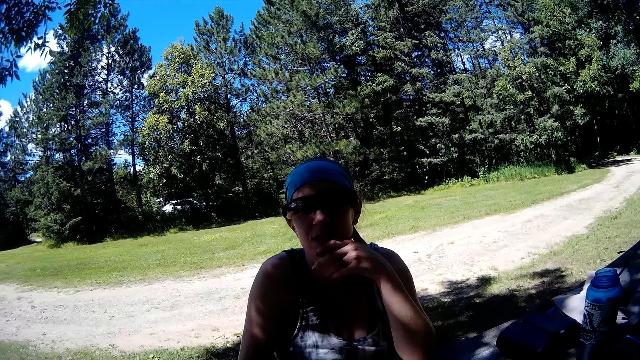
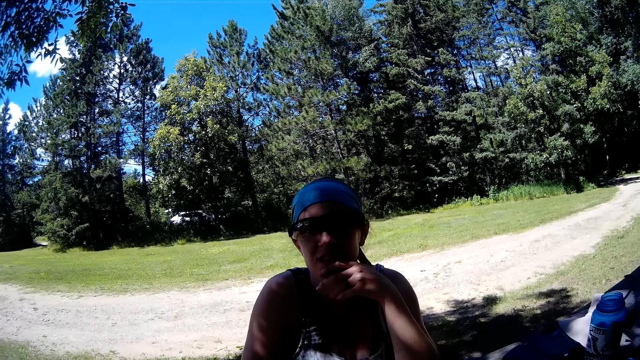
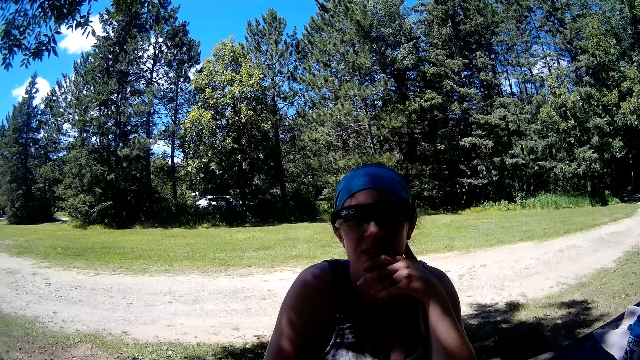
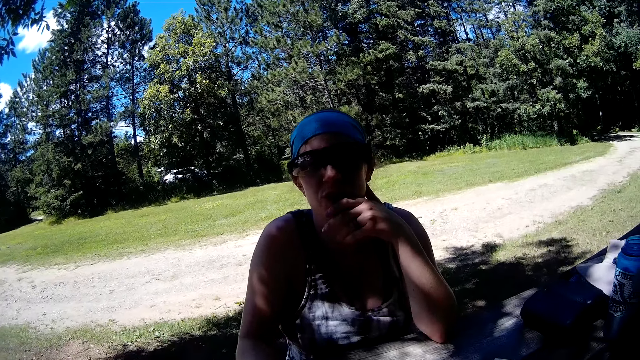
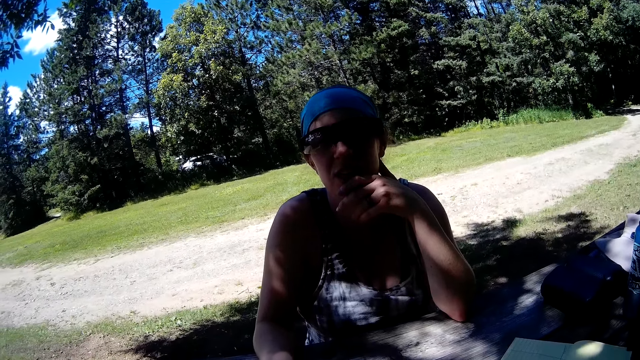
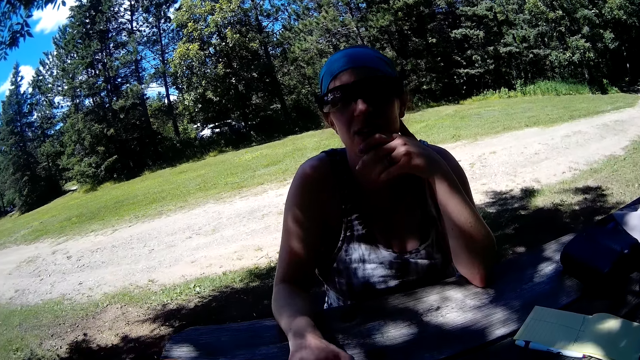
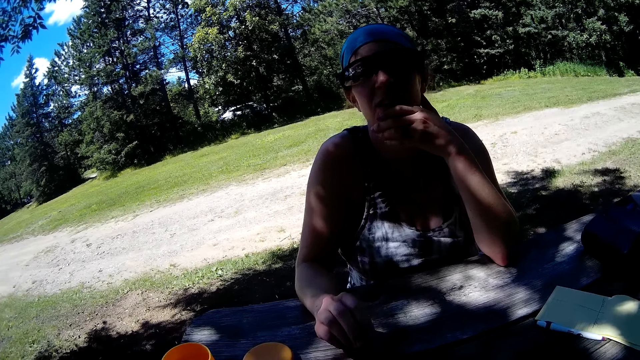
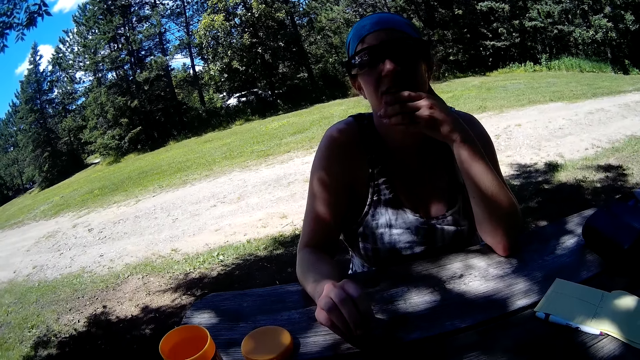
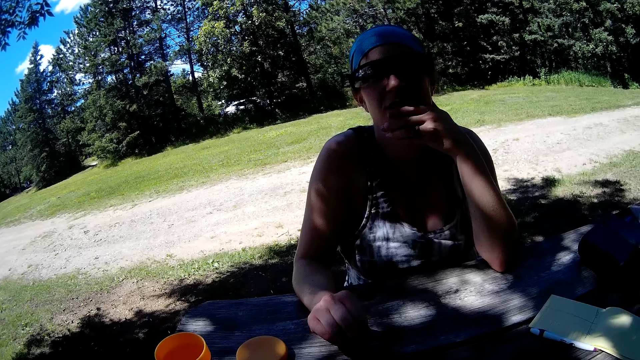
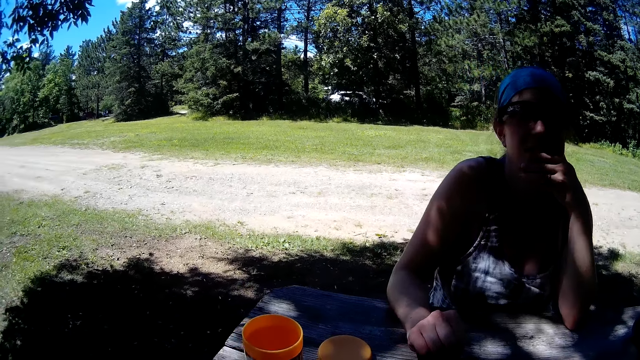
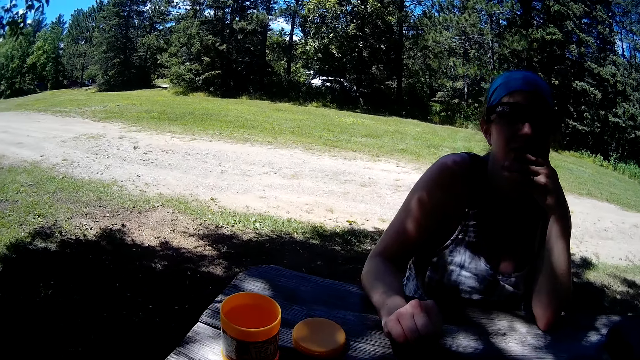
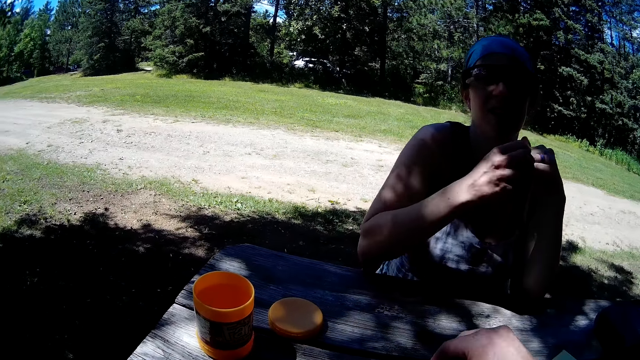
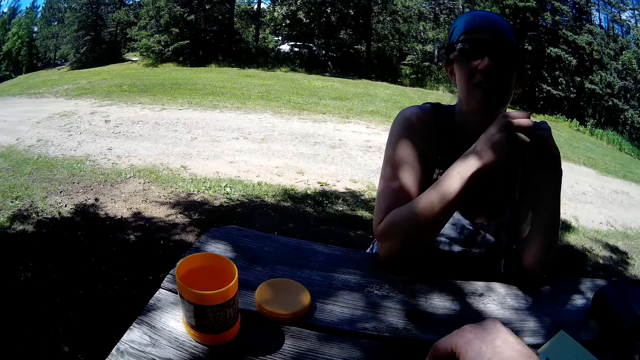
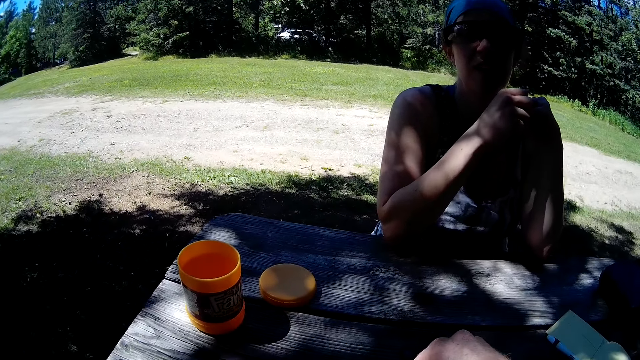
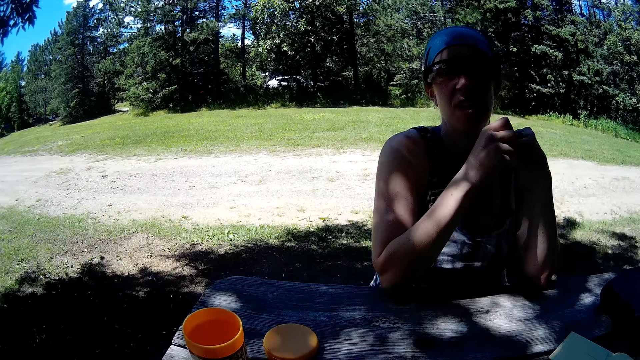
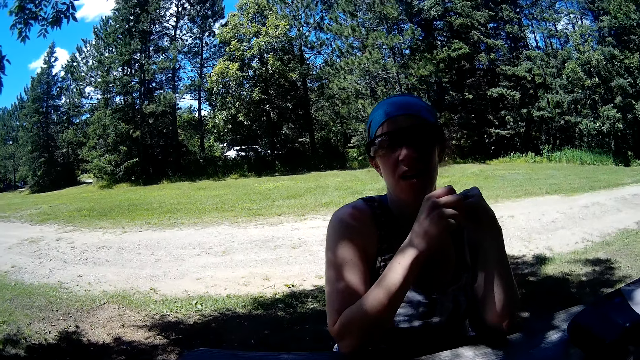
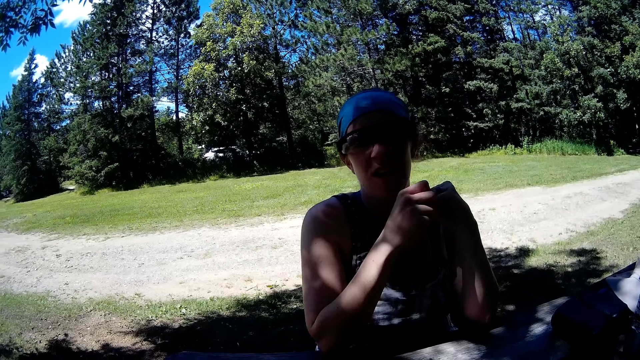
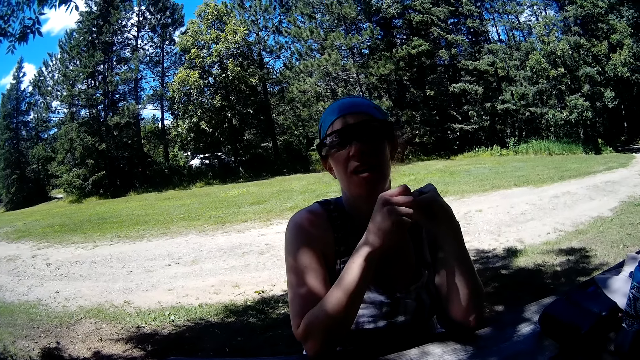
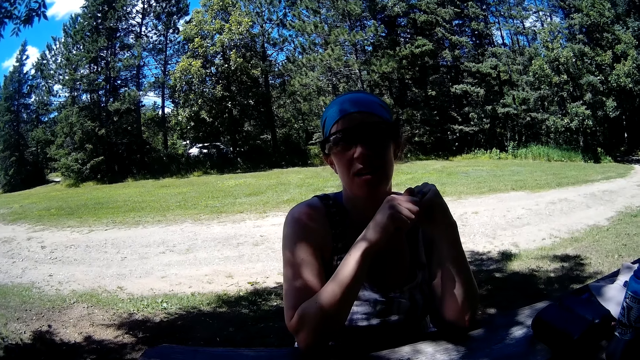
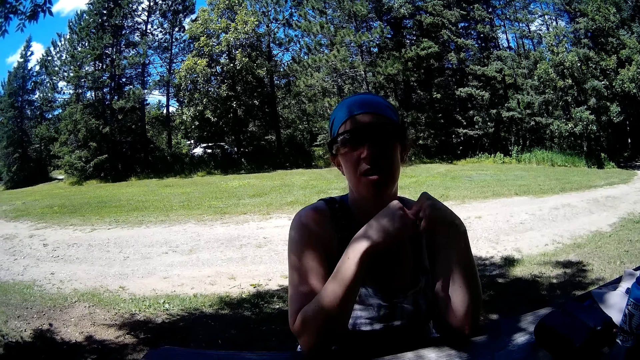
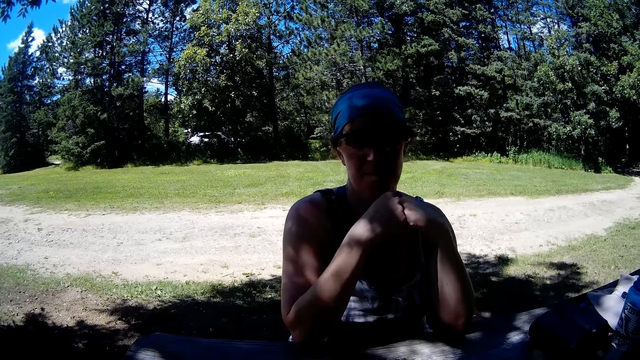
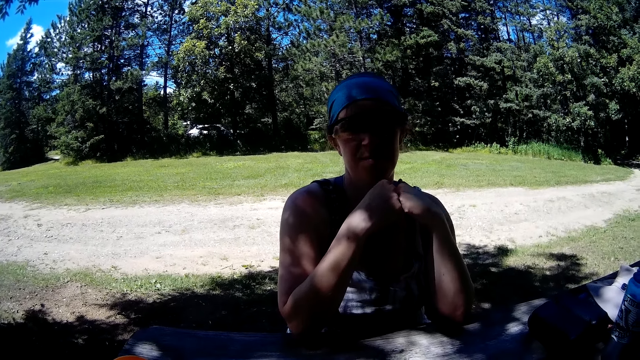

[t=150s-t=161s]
The woman raises her right hand.

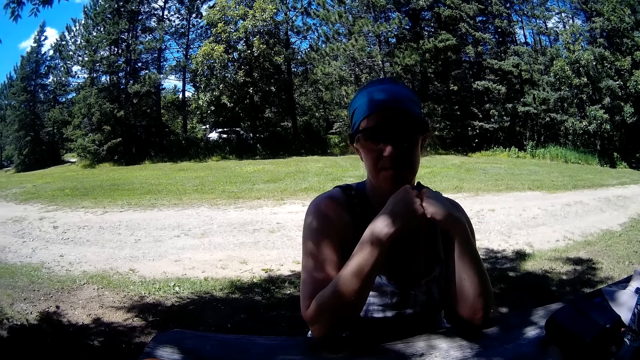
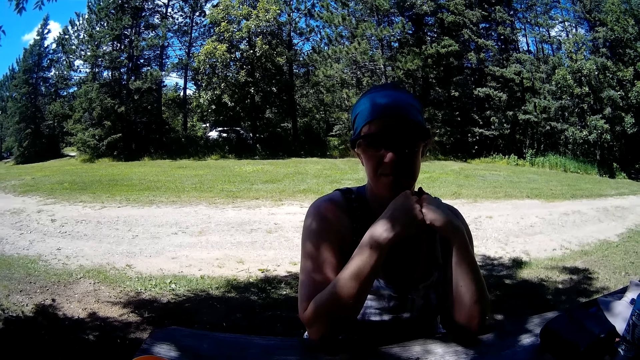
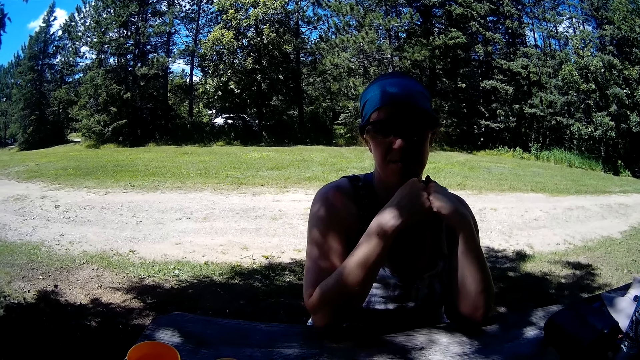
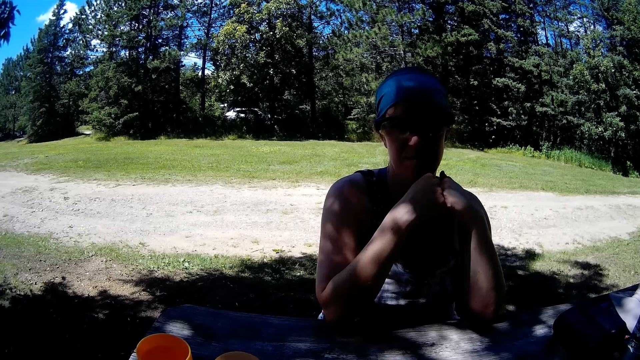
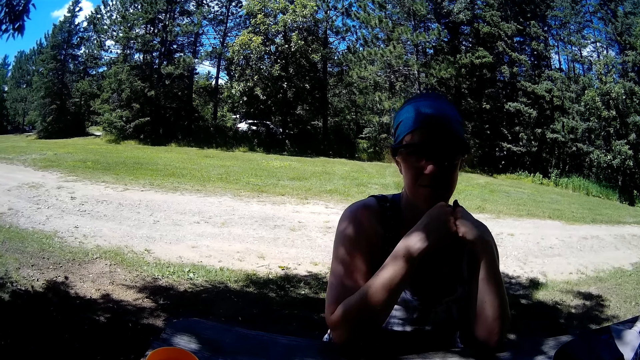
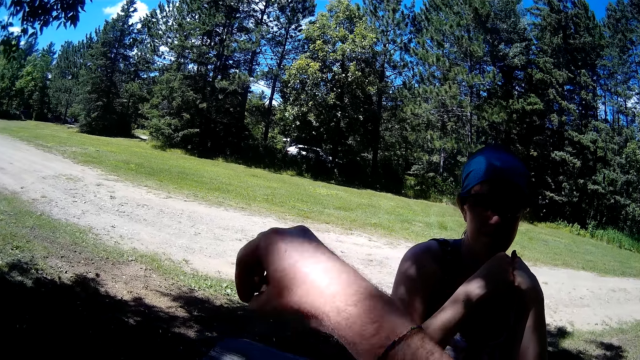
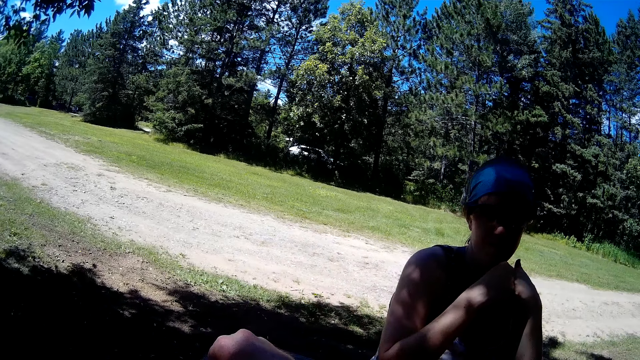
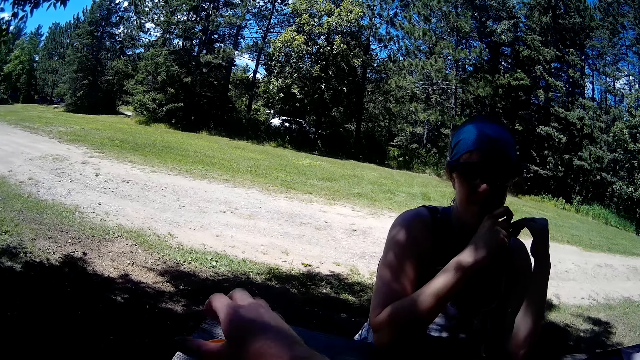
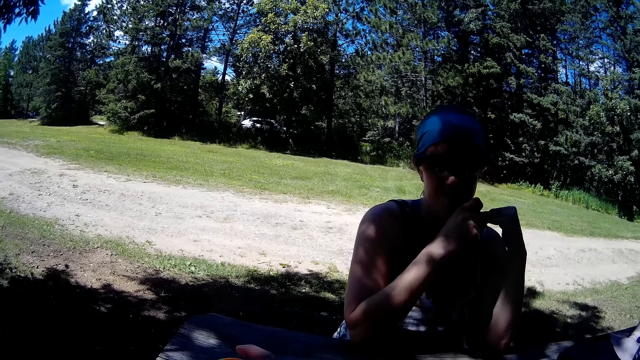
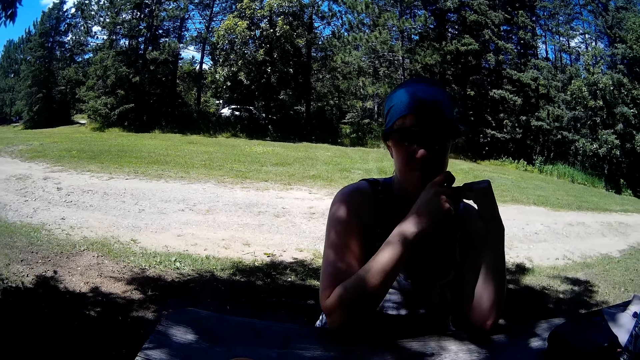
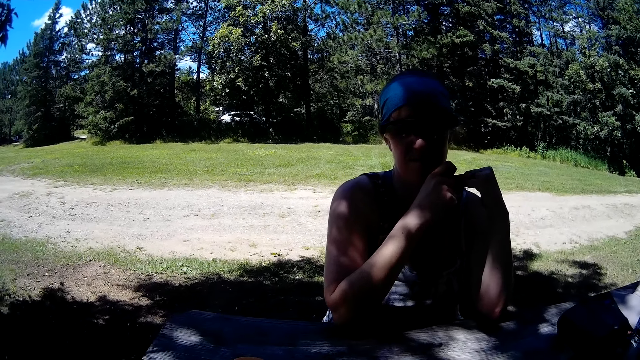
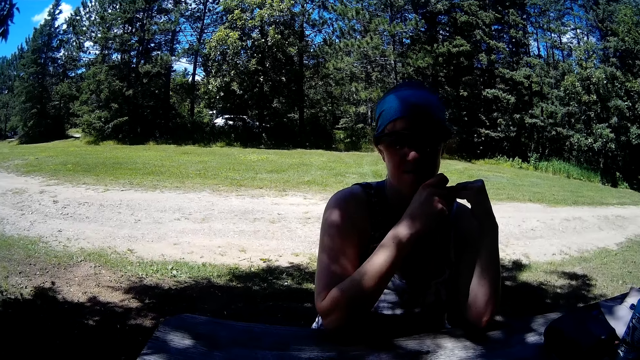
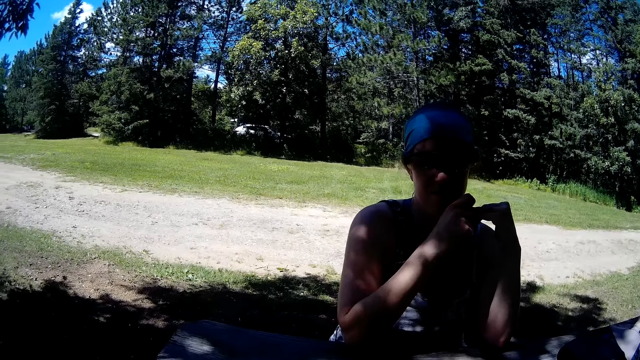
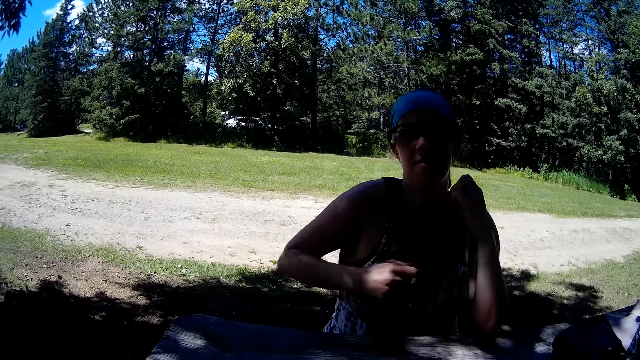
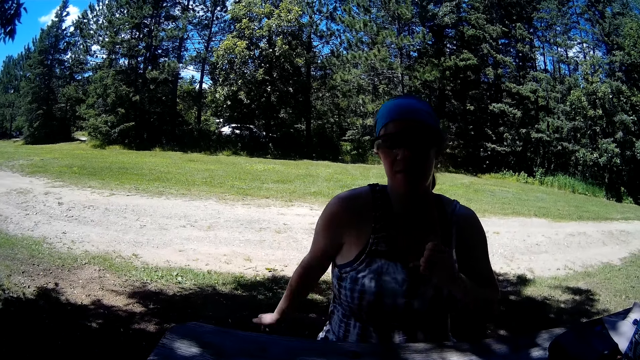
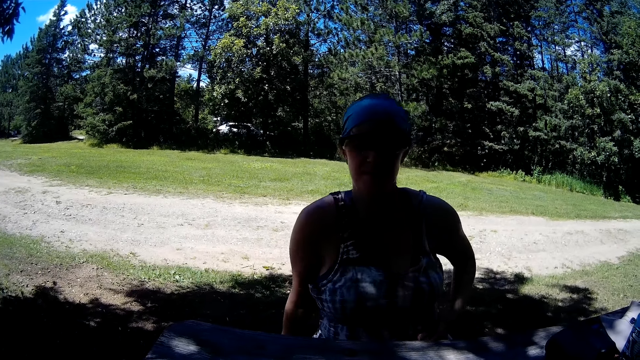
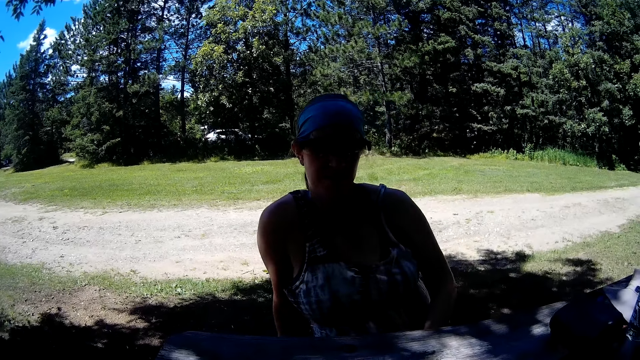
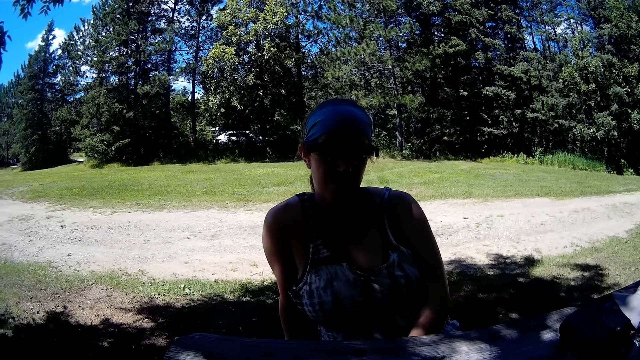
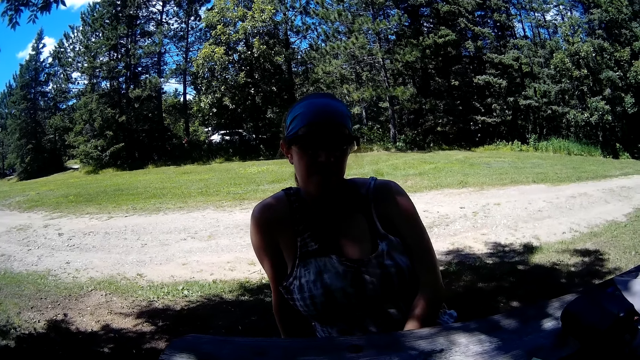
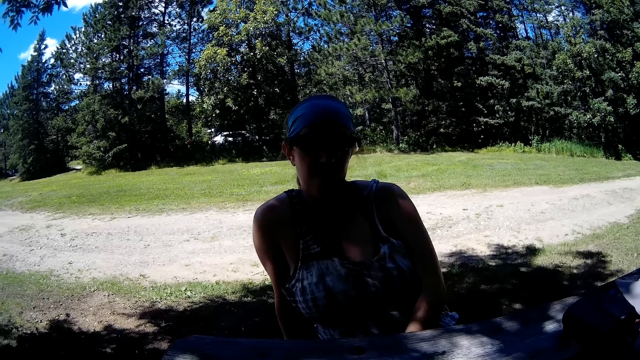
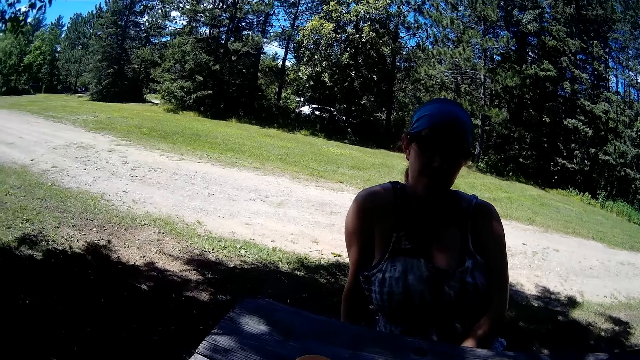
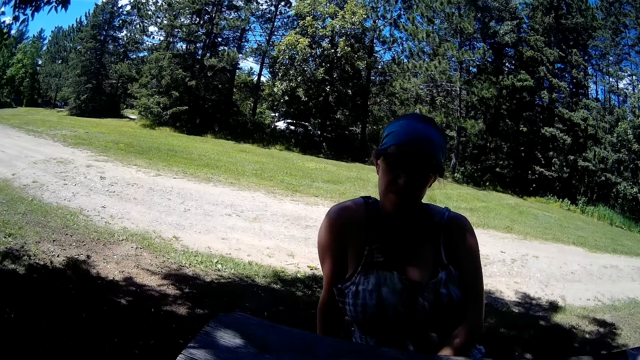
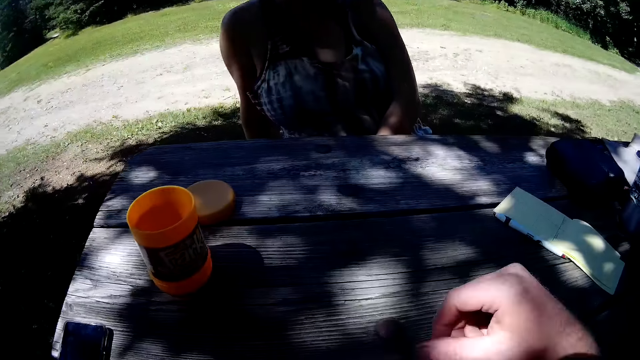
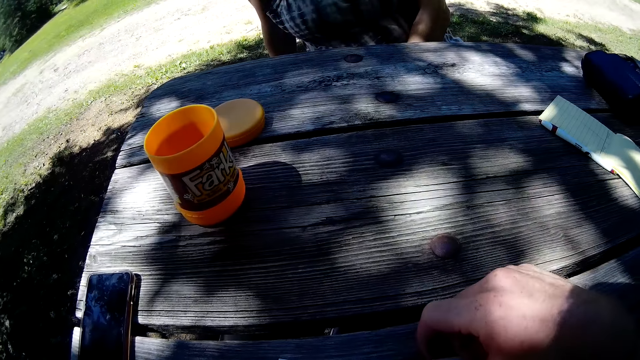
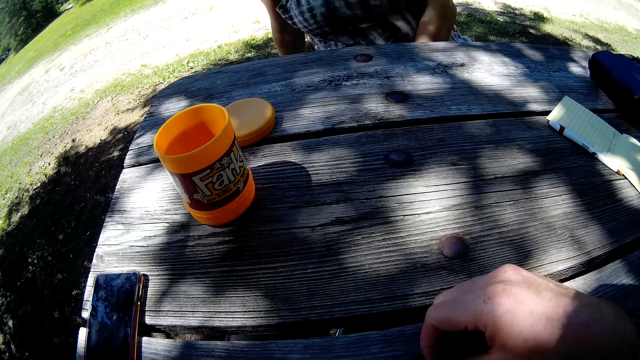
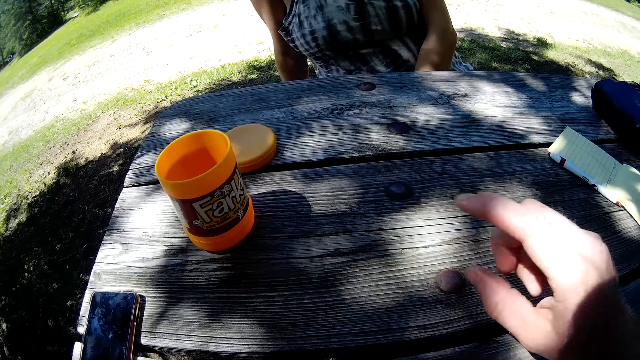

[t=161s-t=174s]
The camera wearer raises his right hand. He does something. The woman puts her right hand behind her and her left hand under the table. The camera wearer touches the dice on the table.
